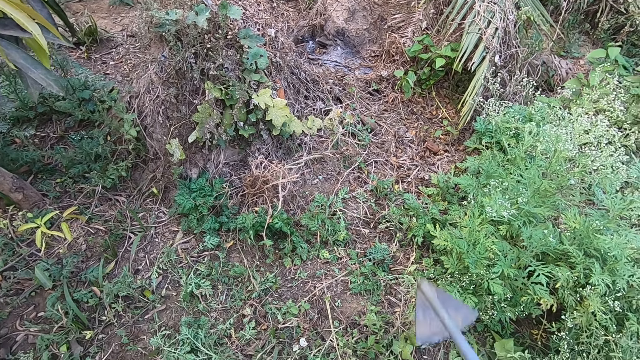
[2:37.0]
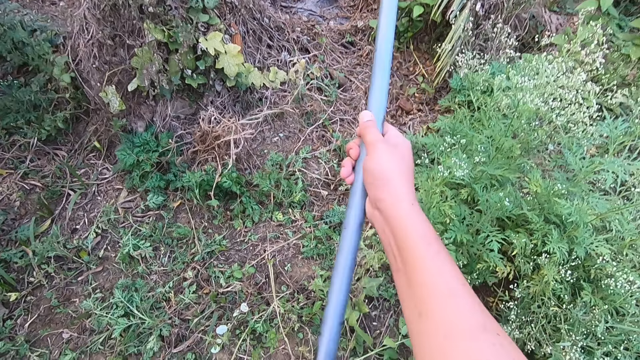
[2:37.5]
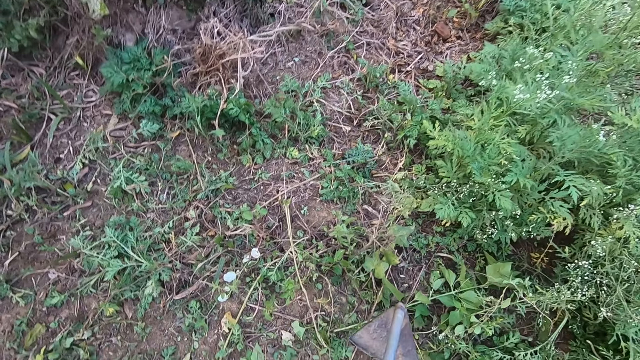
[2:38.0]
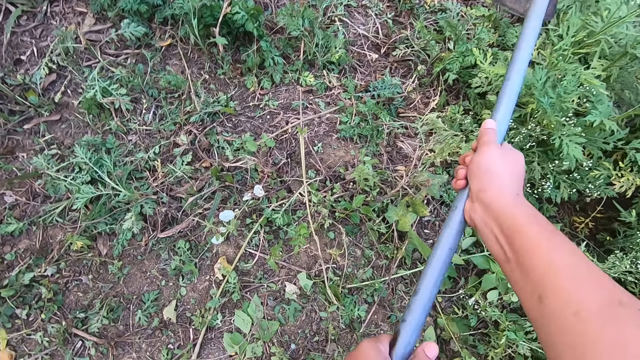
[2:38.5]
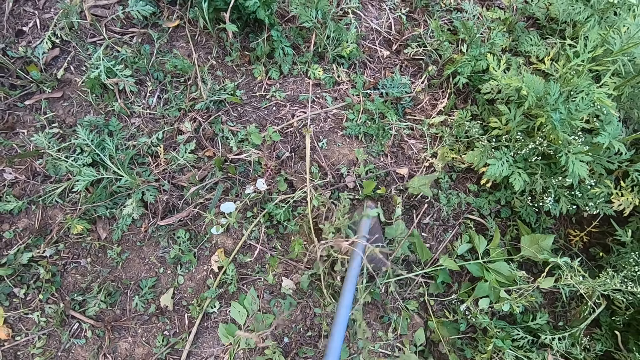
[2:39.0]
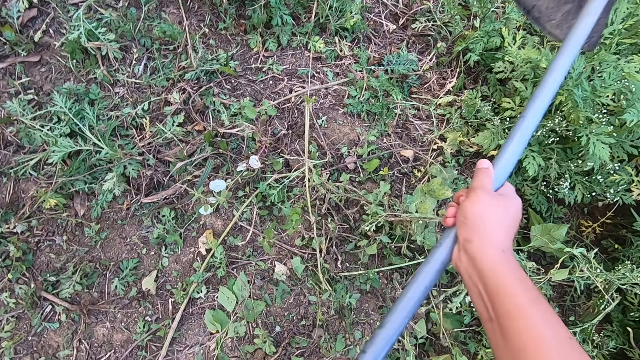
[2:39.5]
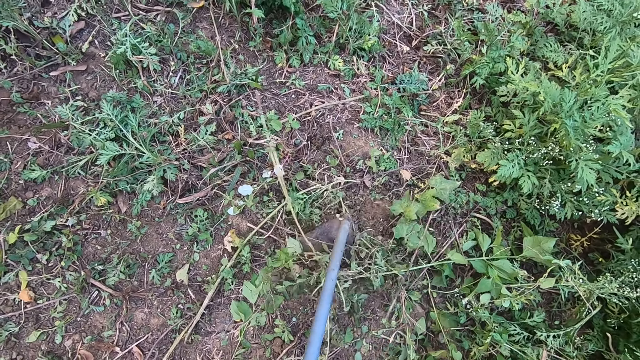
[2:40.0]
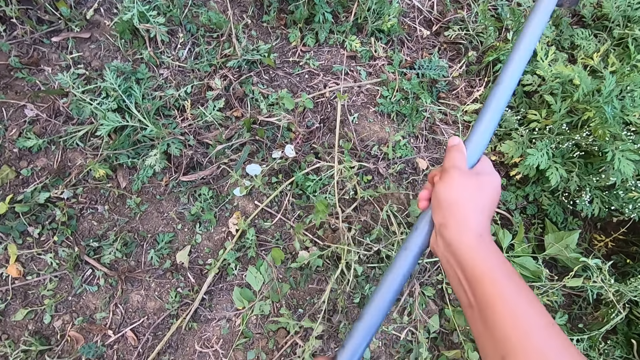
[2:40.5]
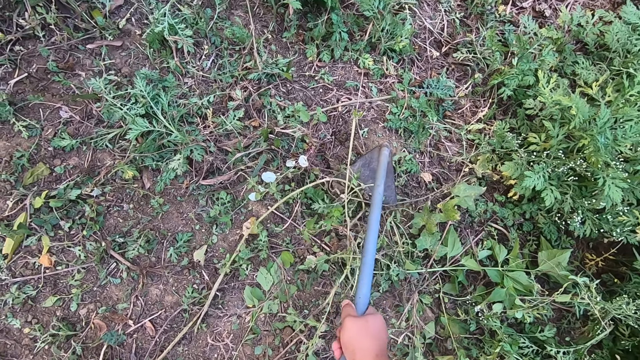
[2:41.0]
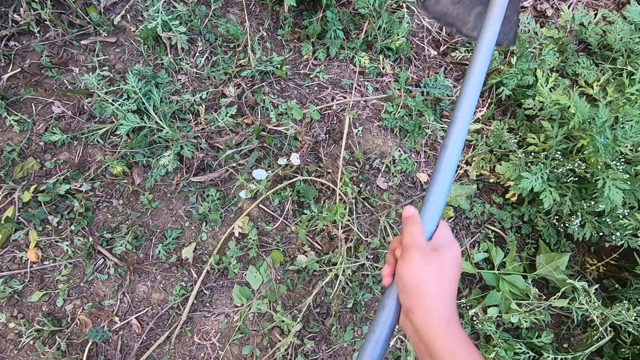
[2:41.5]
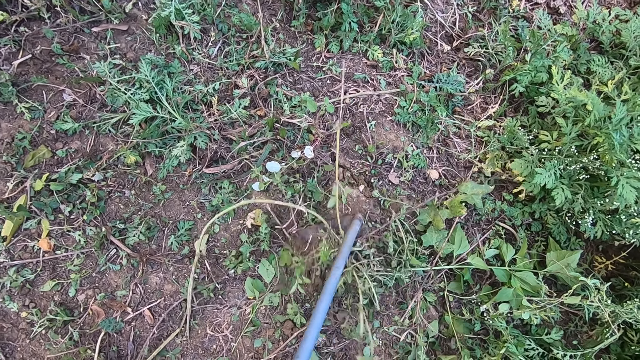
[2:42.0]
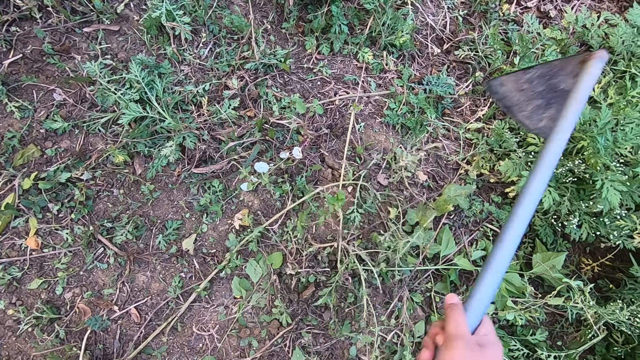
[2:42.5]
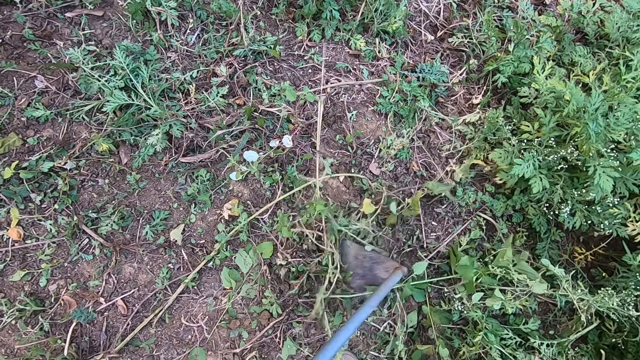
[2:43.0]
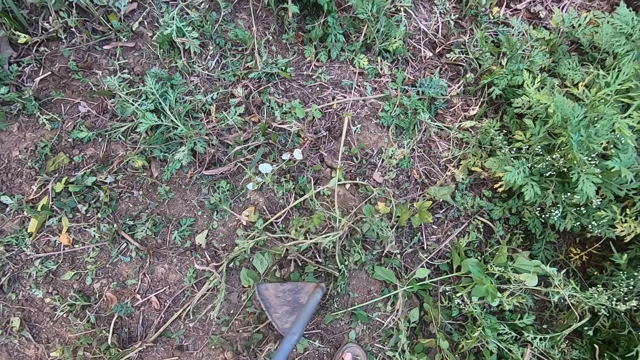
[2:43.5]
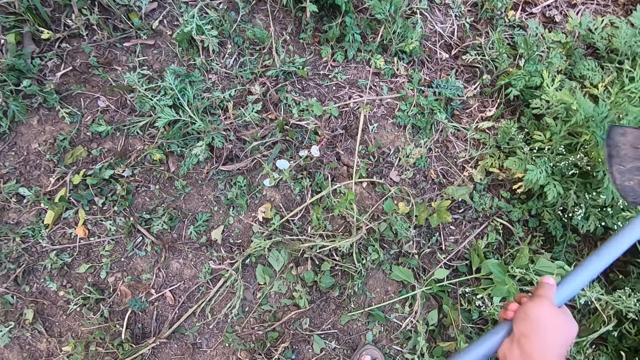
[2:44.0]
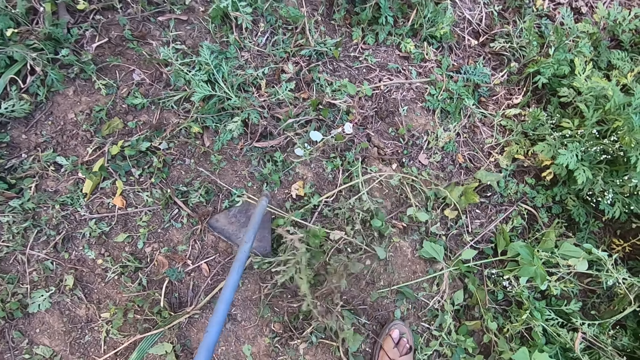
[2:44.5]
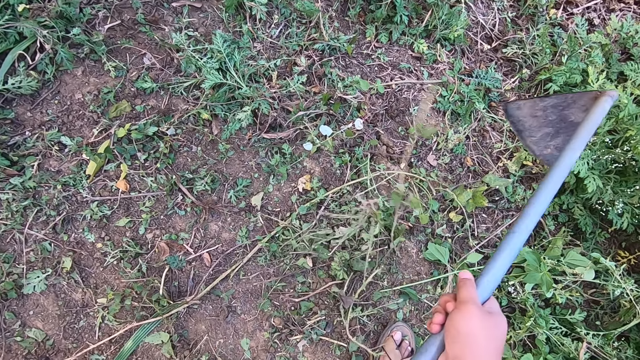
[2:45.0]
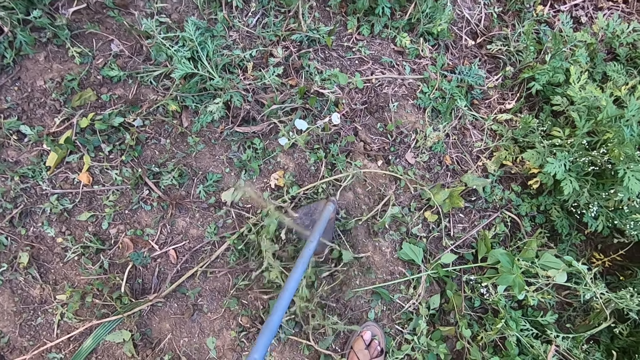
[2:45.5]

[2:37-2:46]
The camera wearer digs out weeds with a hoe. They clear the farmland with the hoe.

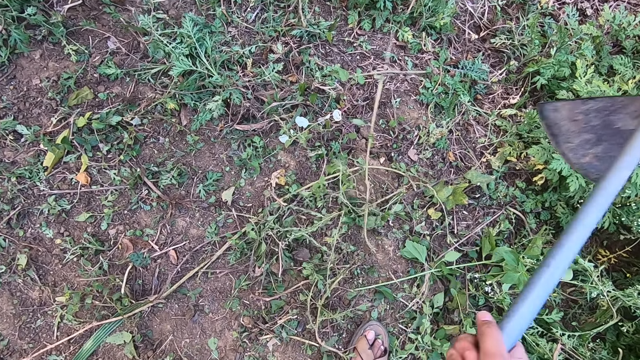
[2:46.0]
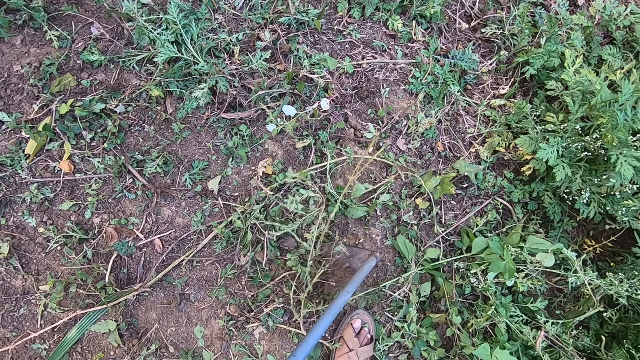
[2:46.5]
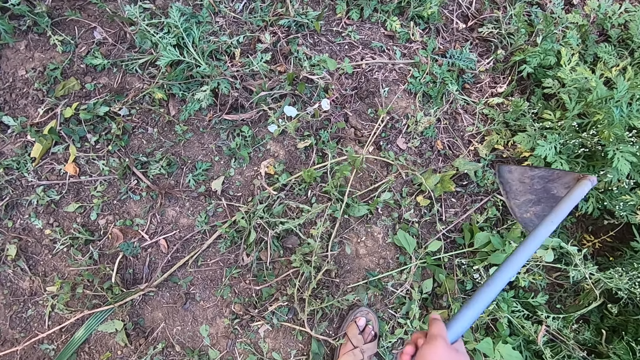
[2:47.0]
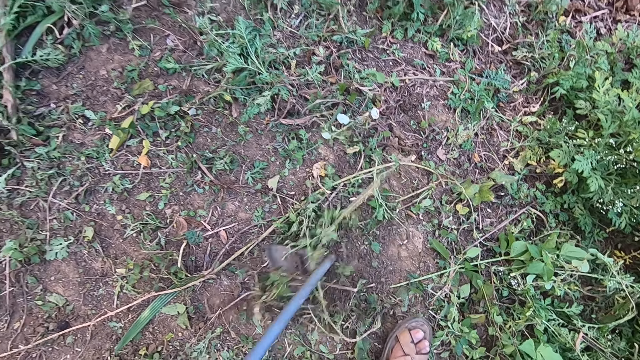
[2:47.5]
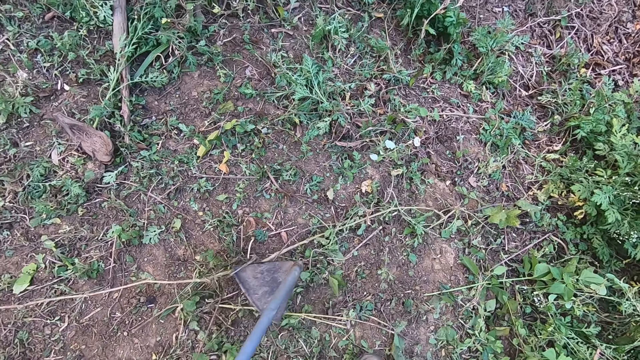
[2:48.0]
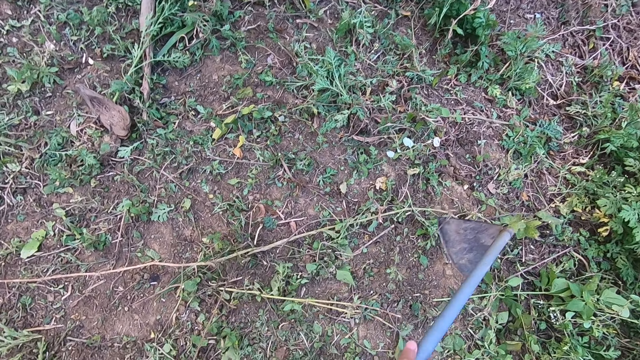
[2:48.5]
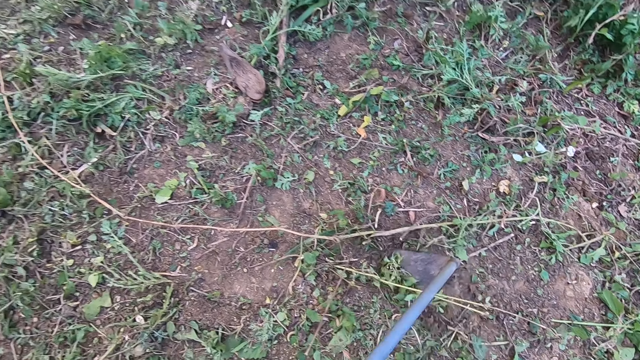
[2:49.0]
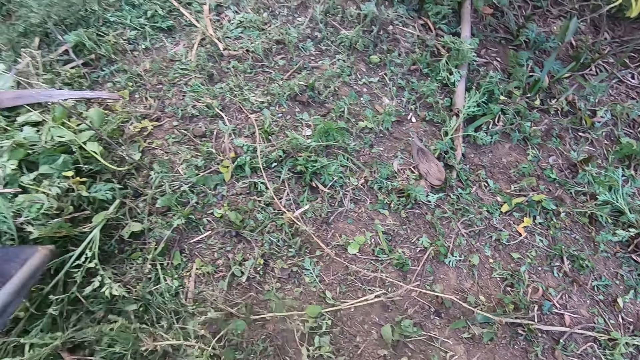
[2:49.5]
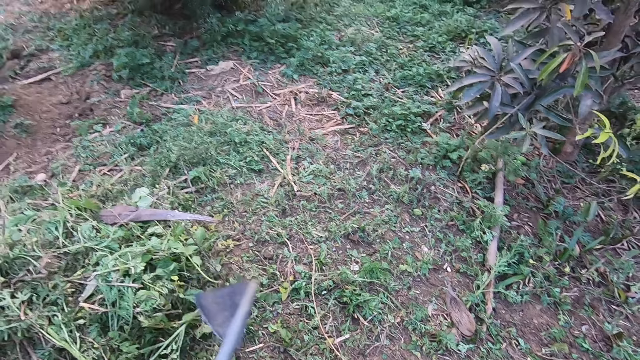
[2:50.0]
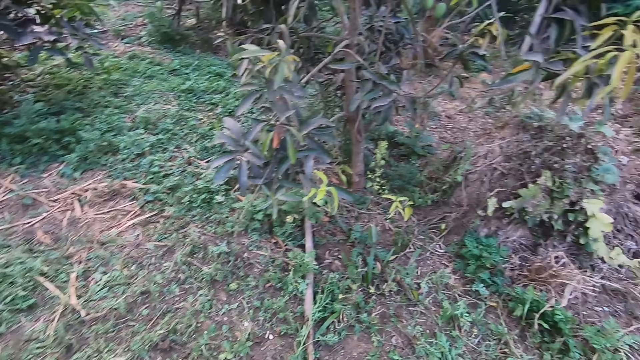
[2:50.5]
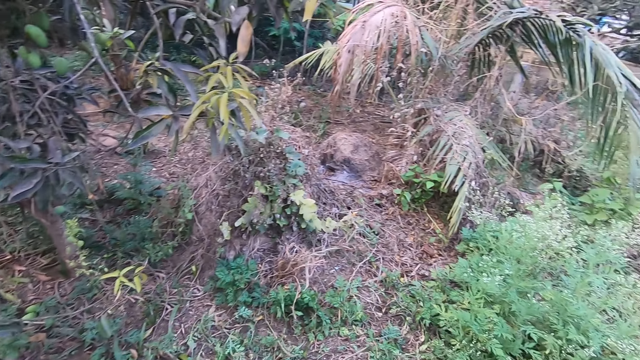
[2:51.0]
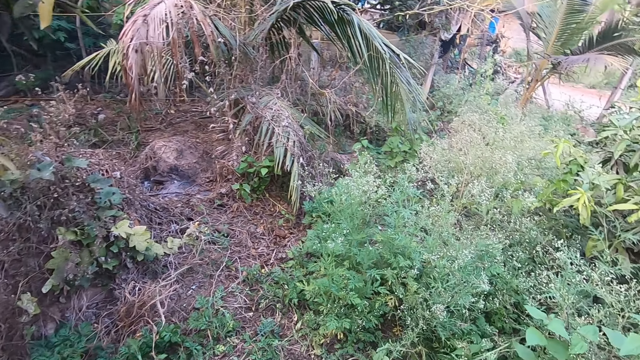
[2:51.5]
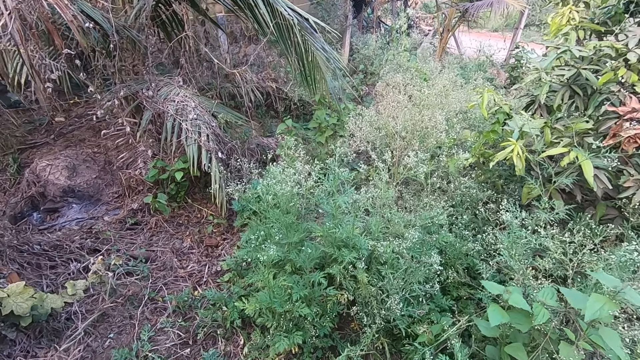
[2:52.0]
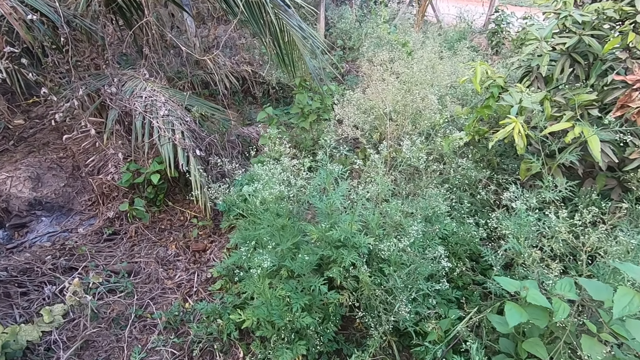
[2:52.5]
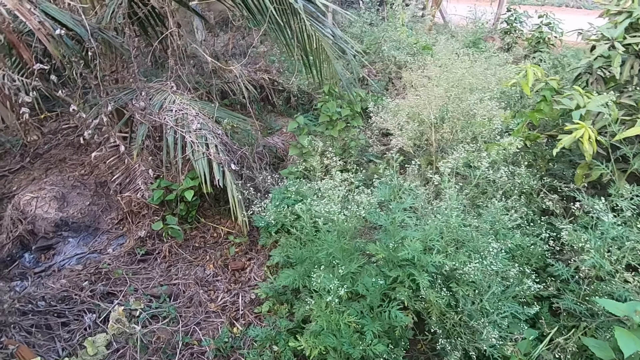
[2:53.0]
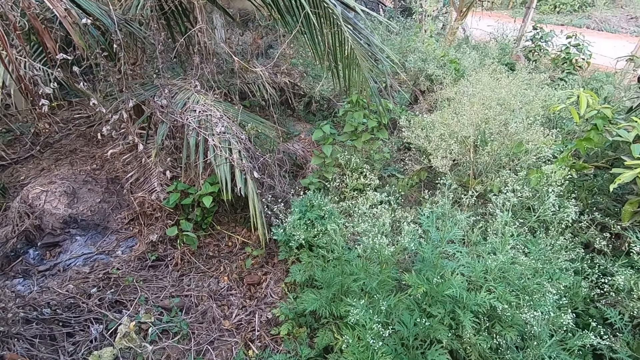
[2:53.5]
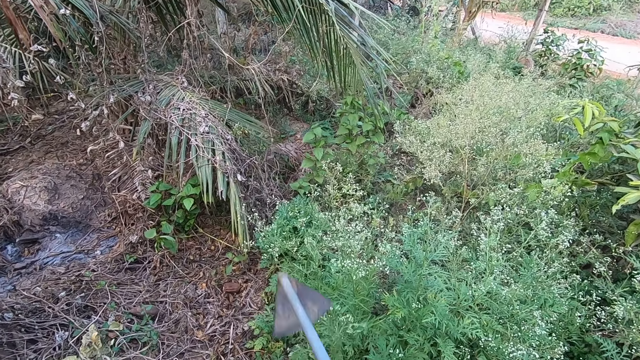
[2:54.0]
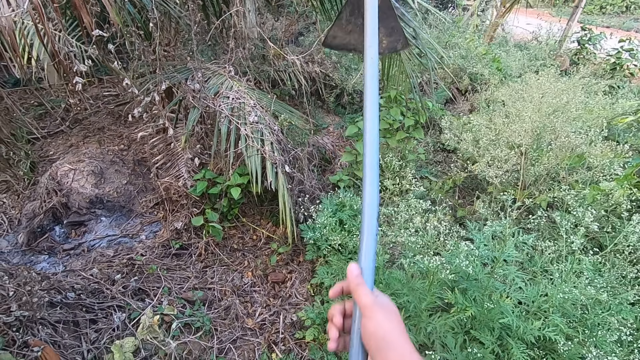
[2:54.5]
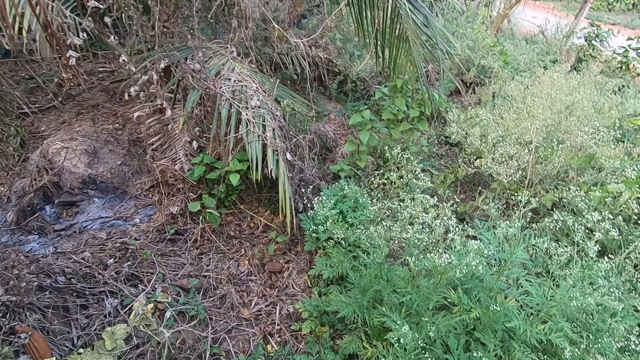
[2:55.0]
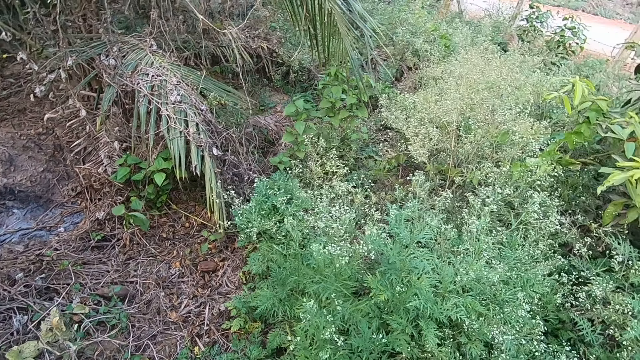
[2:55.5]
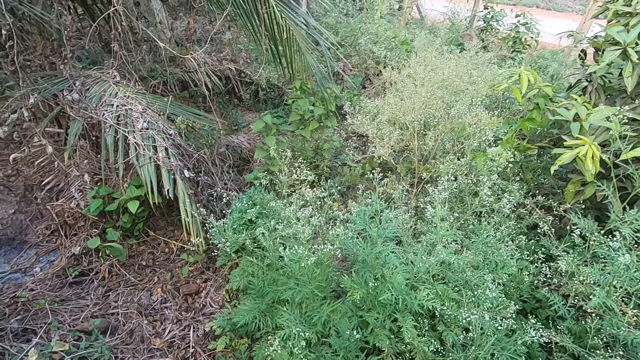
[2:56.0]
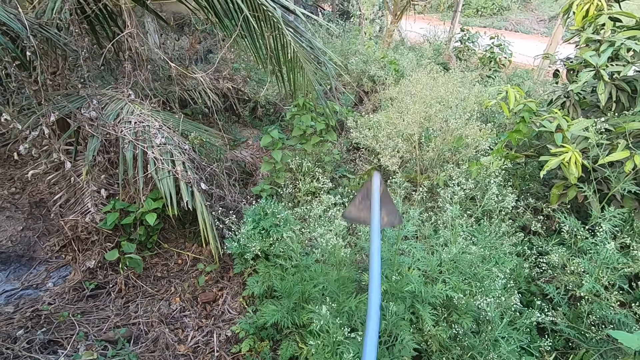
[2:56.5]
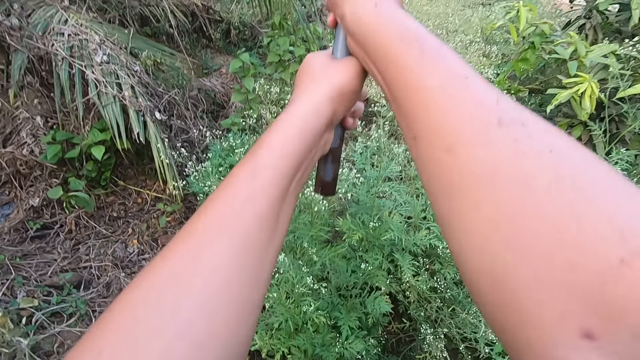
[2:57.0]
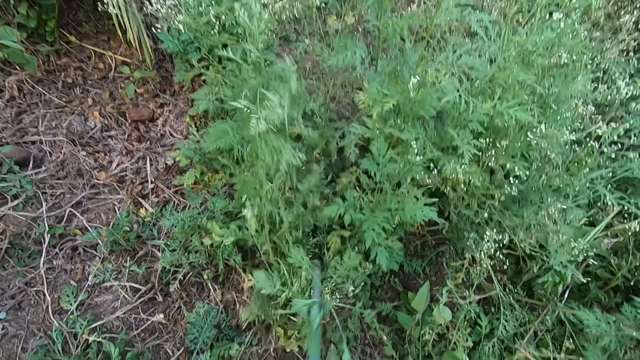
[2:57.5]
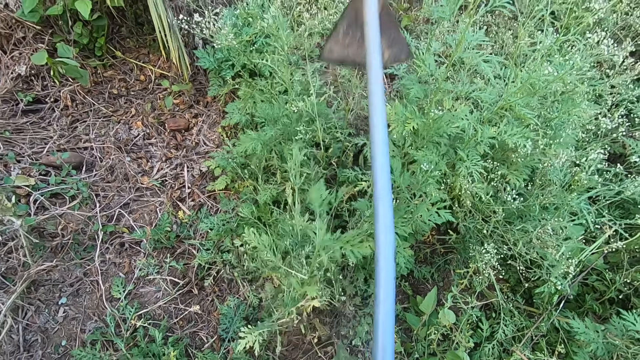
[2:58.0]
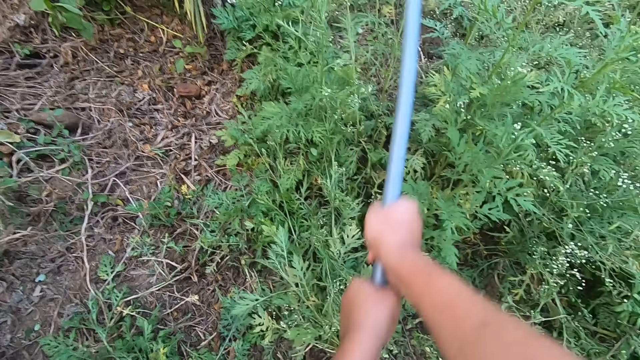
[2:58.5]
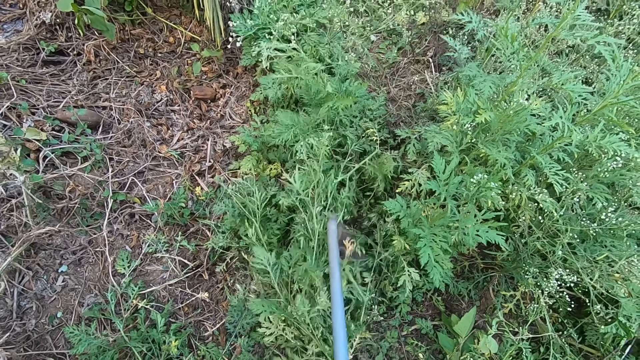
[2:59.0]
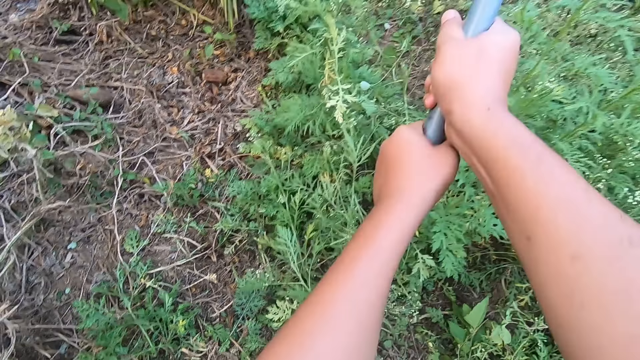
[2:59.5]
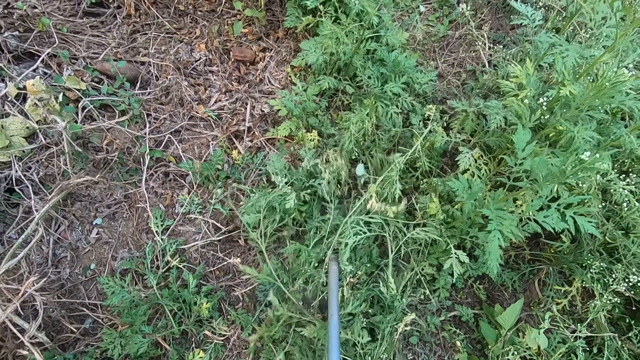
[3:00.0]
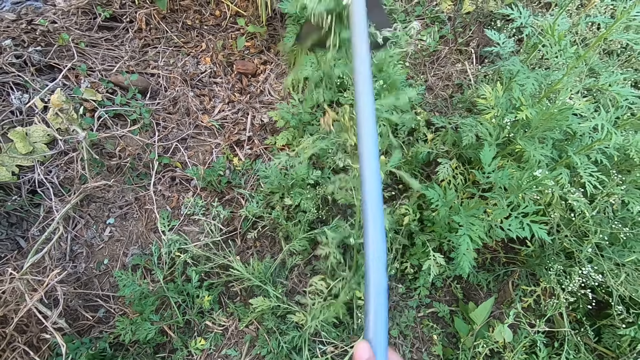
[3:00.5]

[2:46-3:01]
The camera wearer wipes out weeds with a hoe. They move around the farm. They pause clearing the land. They lift the hoe and move the hoe down. They look around the farm. They dig out weeds with the hoe. They clear the farmland with the hoe.
